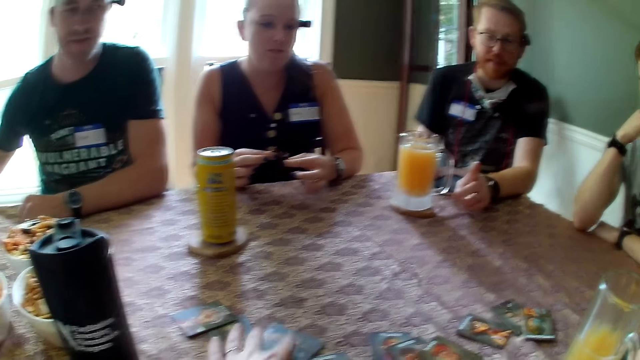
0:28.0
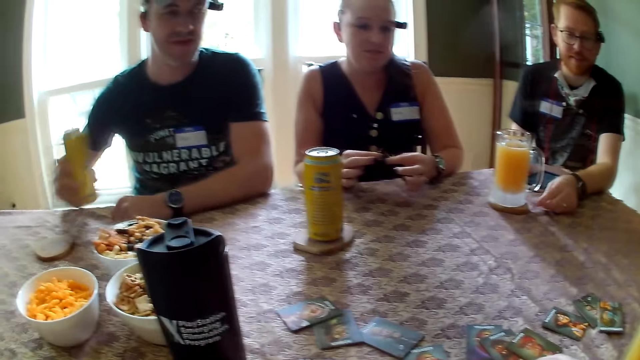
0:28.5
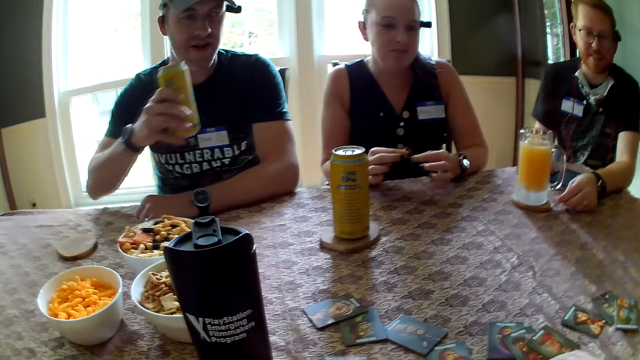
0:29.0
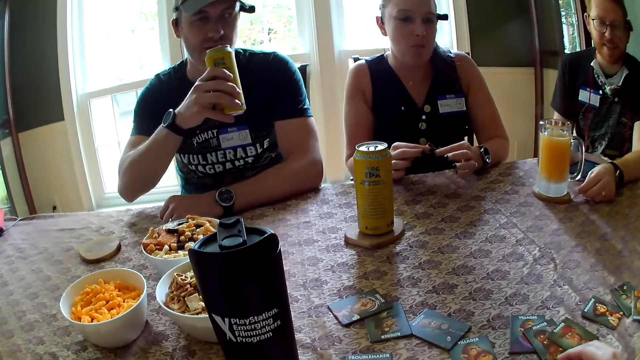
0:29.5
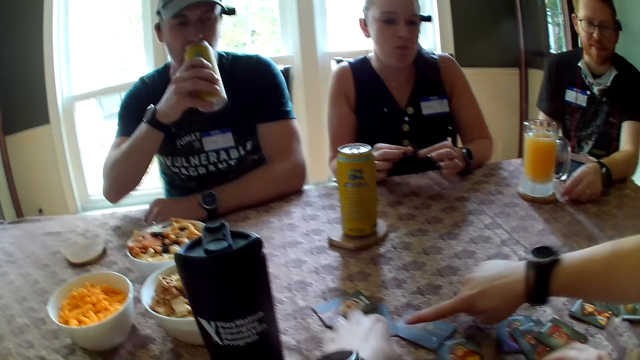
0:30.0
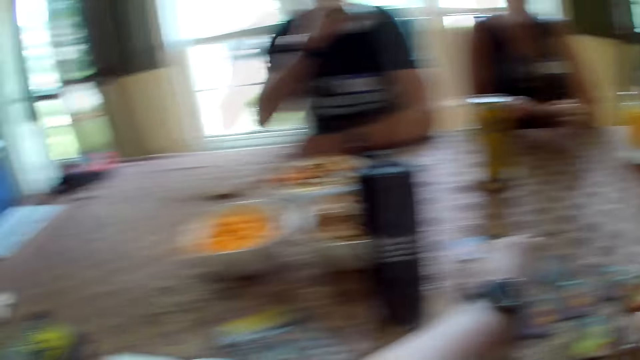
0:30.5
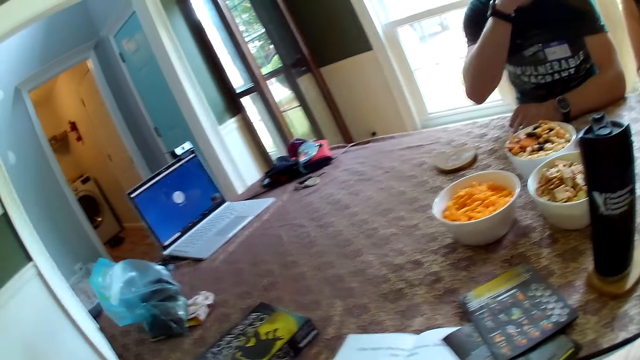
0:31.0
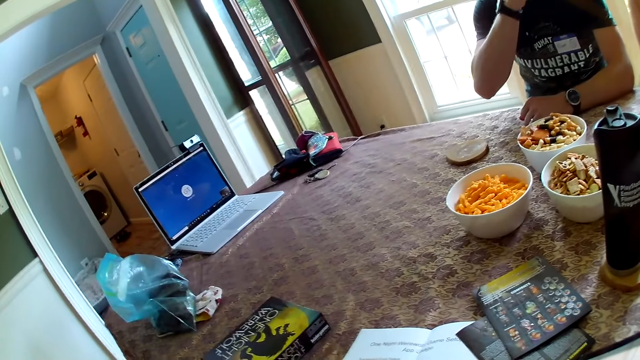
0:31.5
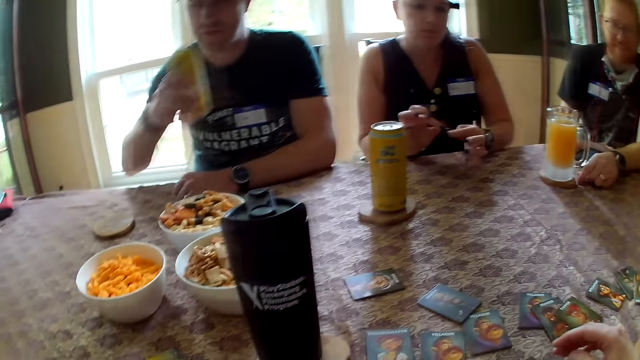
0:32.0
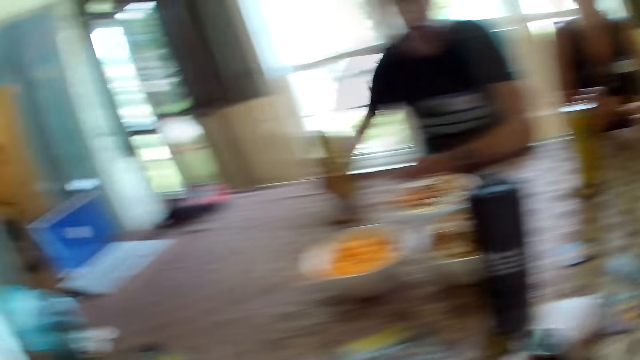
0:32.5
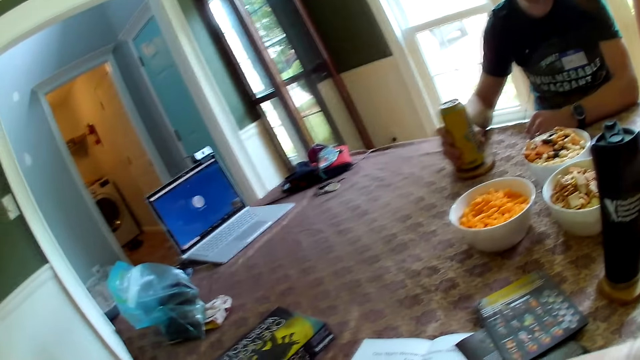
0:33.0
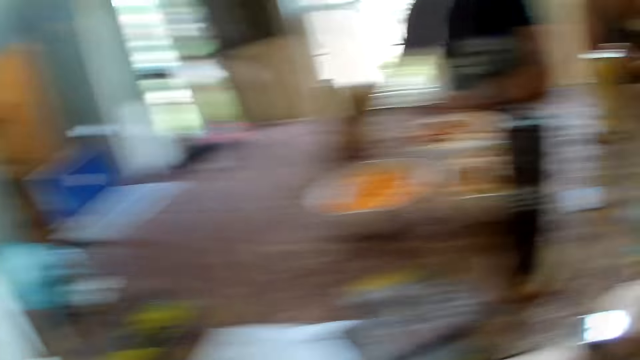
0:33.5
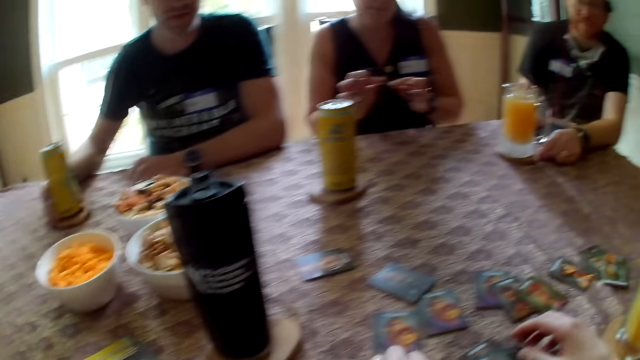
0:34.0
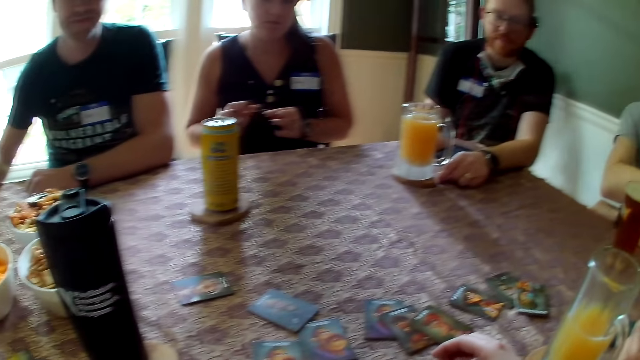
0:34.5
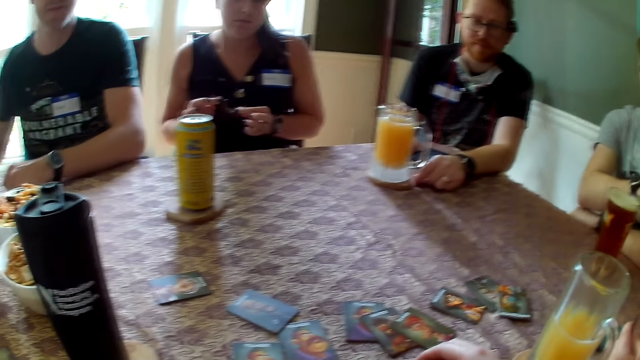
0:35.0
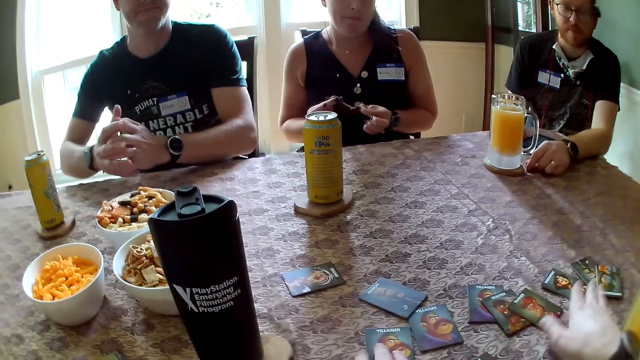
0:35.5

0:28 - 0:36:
The man picks up the can of drink from the coaster on the table with his right hand and drinks from the can in his right hand. The man points at the cards. The camera wearer arranges the cards on the table with her left hand. The man places the can of drink on the coaster on the table with his right hand.

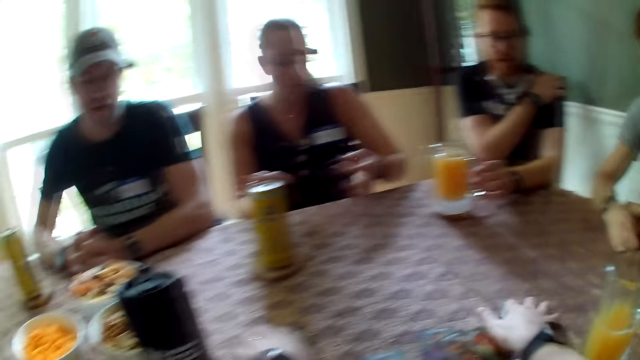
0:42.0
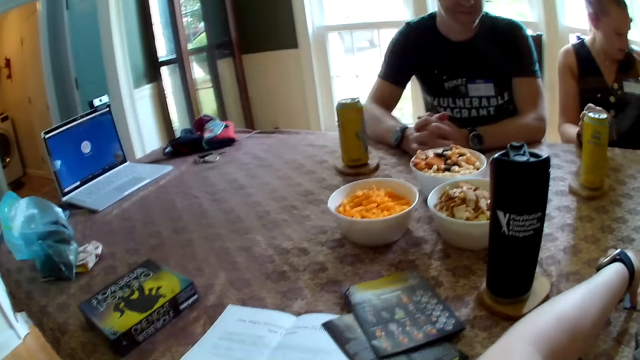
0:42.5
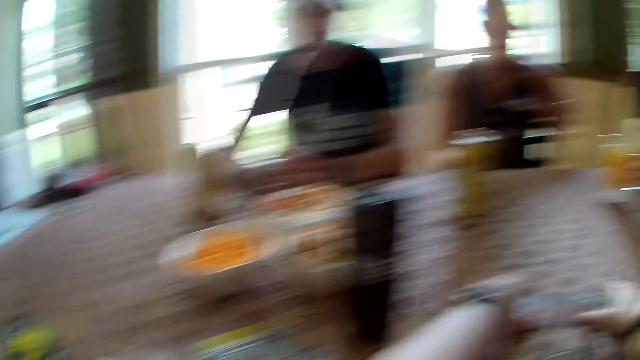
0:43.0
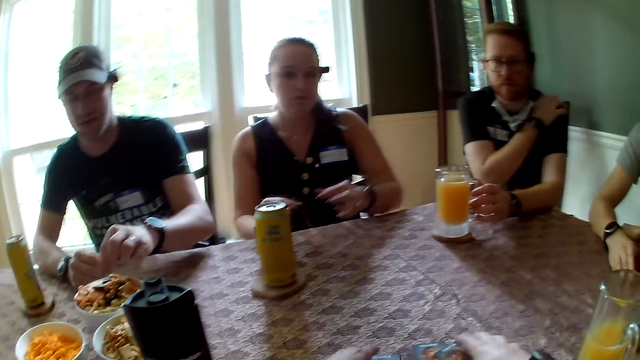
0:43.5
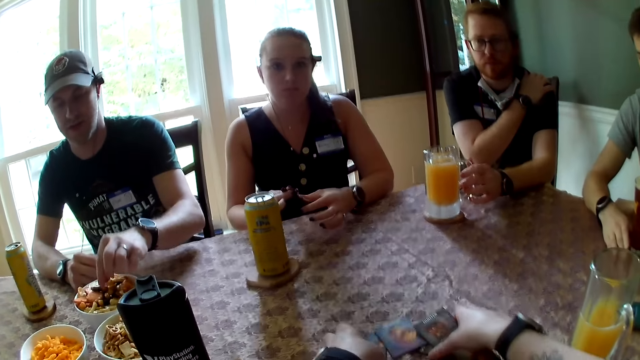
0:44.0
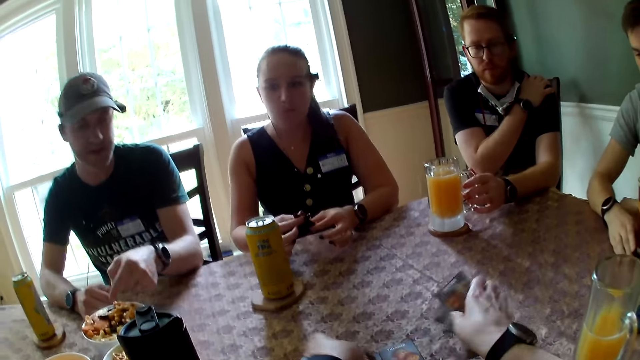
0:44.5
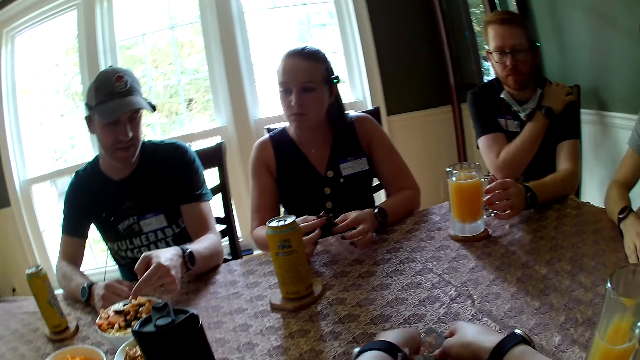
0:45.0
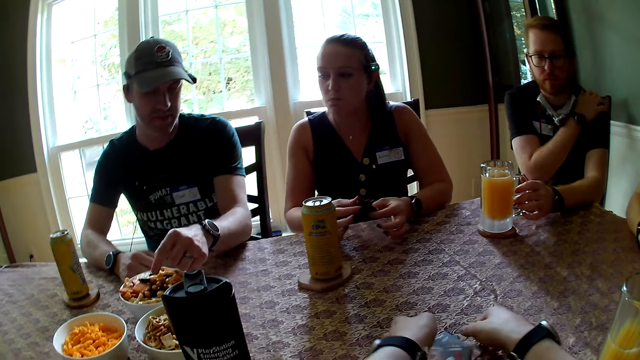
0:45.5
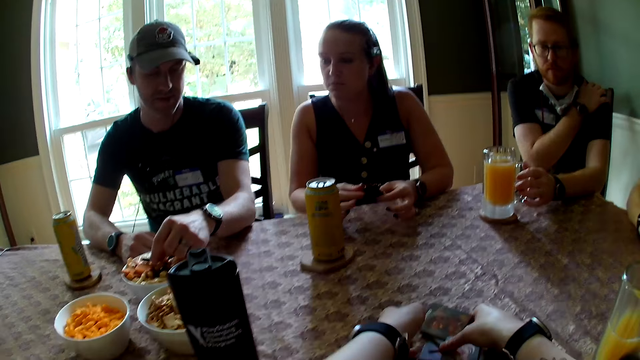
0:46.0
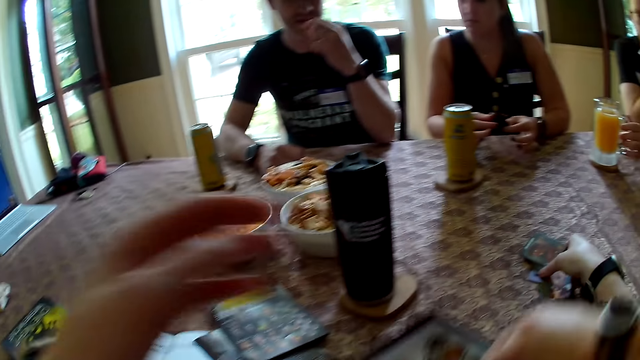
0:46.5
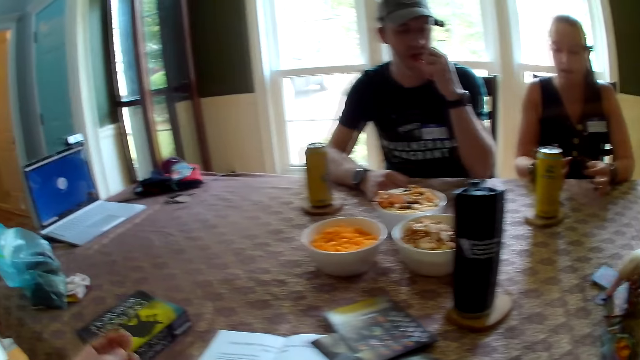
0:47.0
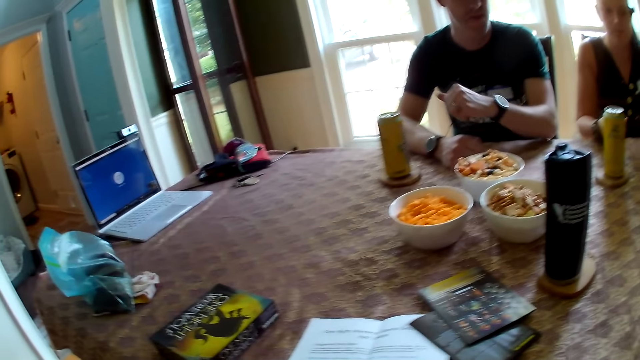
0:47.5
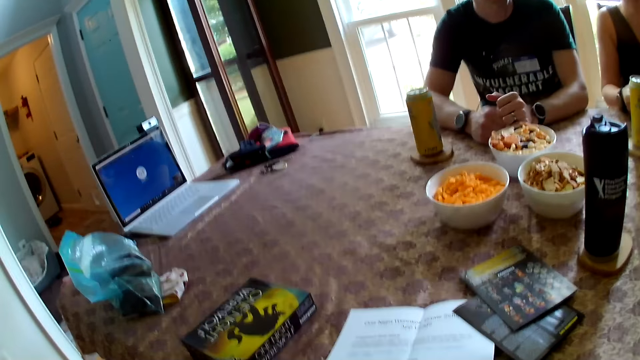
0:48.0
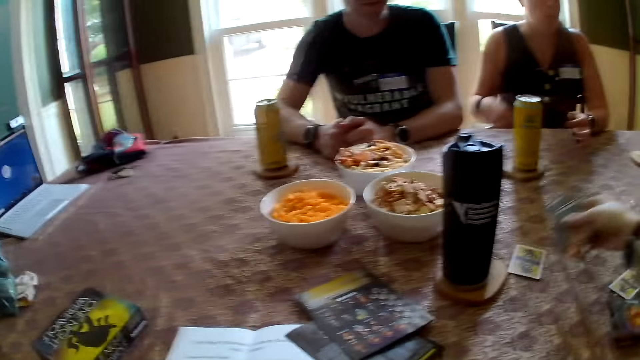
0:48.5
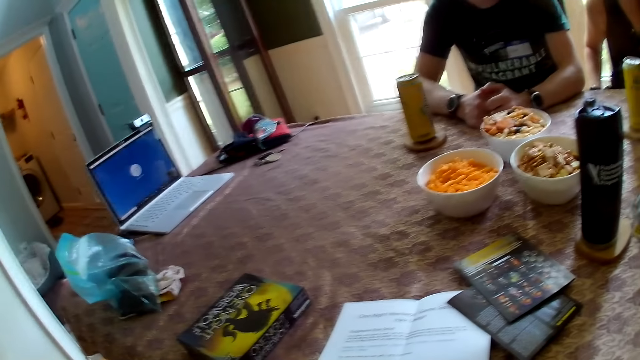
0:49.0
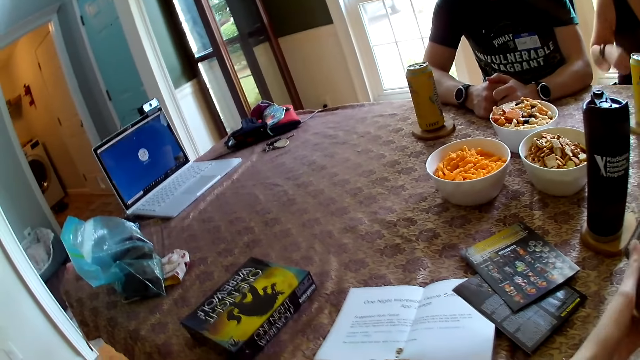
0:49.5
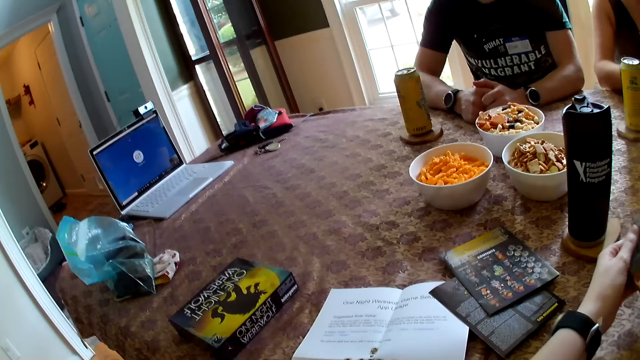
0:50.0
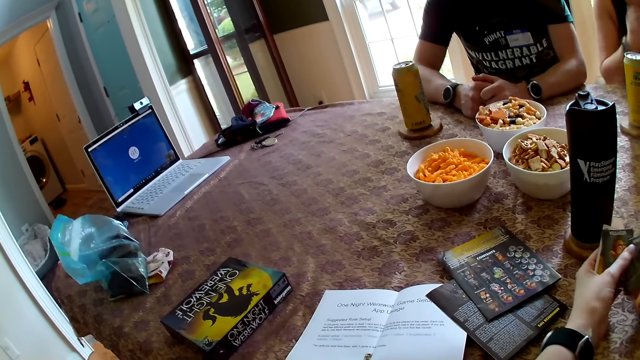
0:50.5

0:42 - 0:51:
The camera wearer gathers the cards on the table with her two hands. The man takes a cookie from a plate on the table with his left hand and eats the cookie in his left hand. The woman takes a box of tokens from the table with her right hand. The camera wearer picks a card from the table with her right hand. She removes a few cards from her right hand with her left hand.

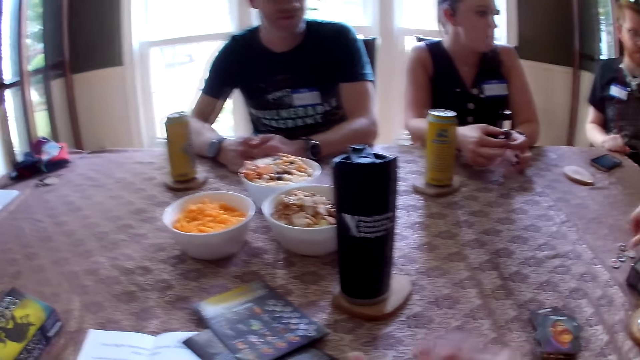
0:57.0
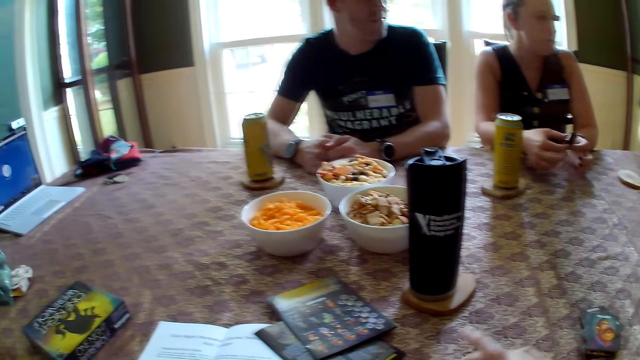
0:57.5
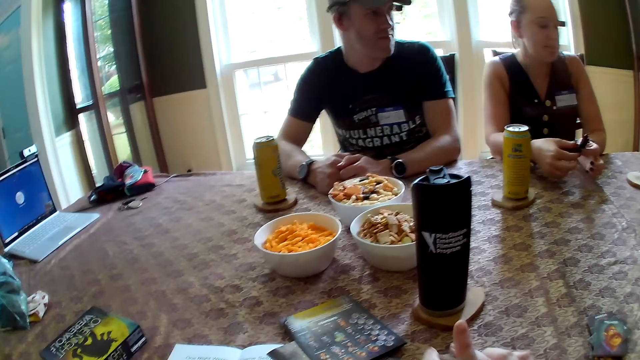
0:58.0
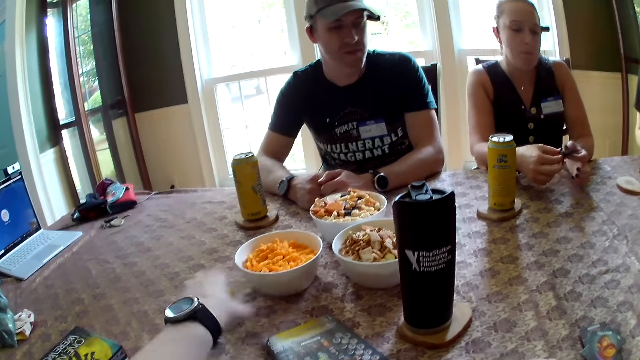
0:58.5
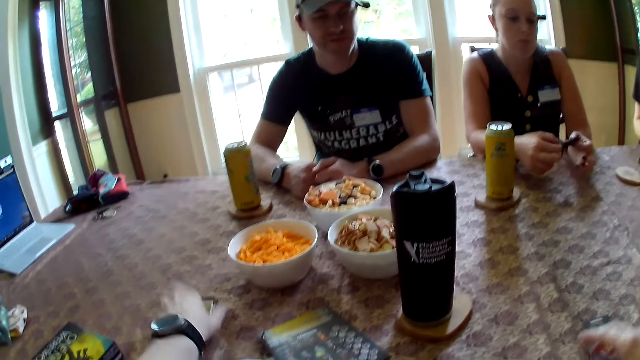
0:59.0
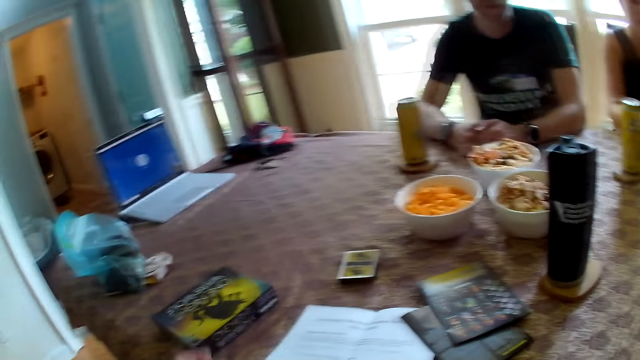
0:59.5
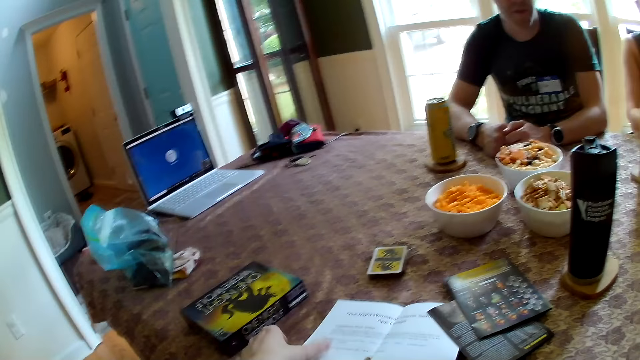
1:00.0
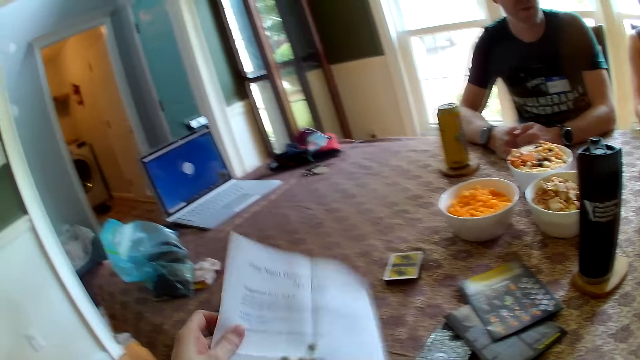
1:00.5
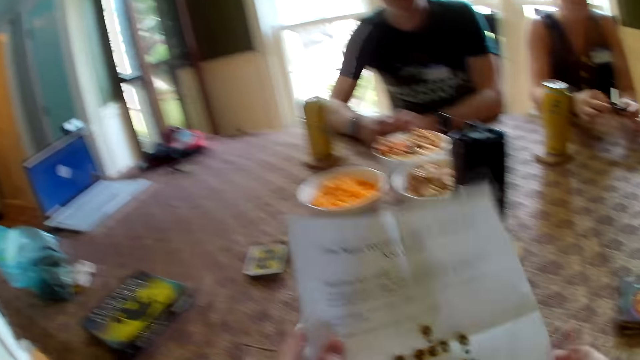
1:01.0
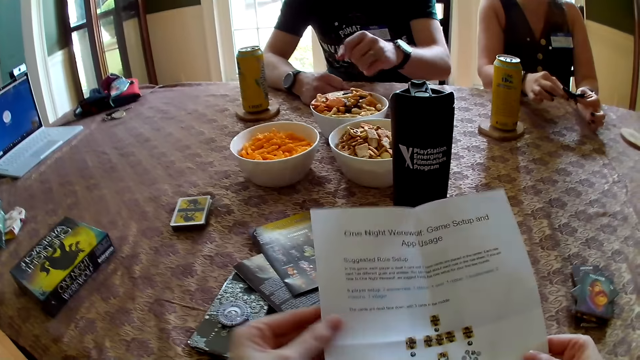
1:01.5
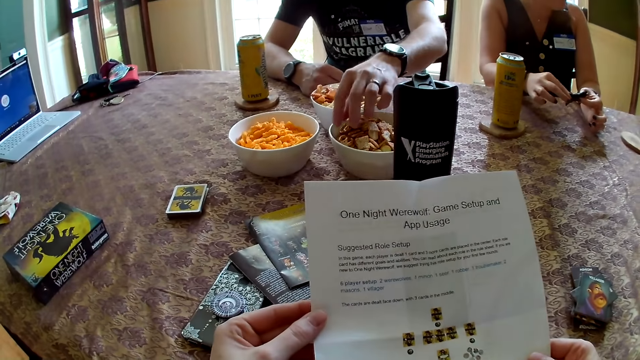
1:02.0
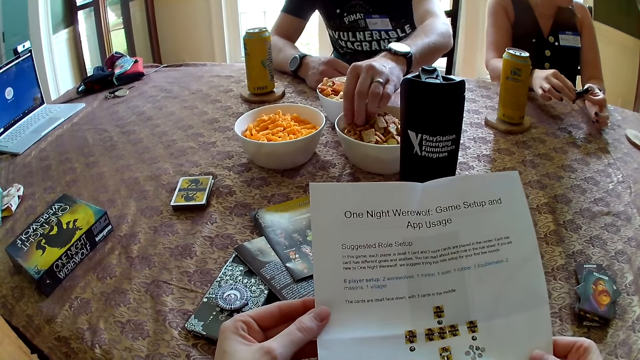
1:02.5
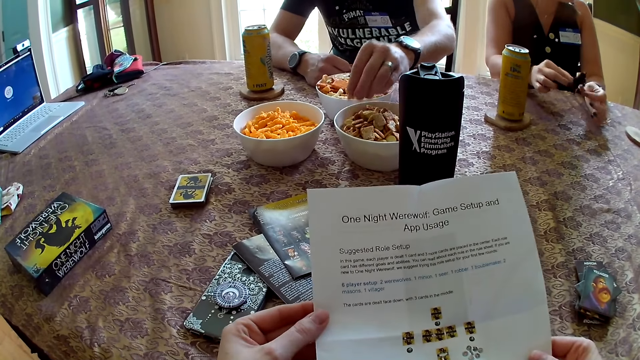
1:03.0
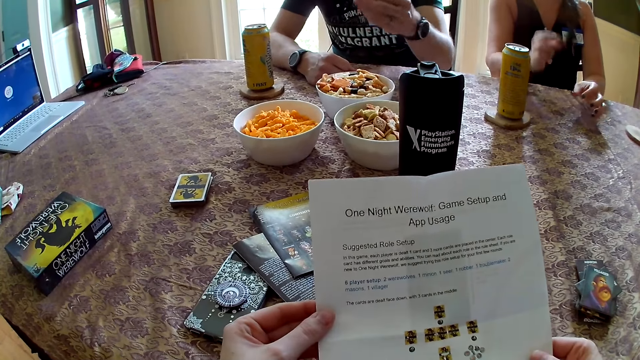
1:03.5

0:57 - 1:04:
The camera wearer passes the cards from her right hand to her left hand. She places the cards on the table with her left hand. She picks a paper from the table with her left hand. She holds the paper with her two hands. The man takes a biscuit from a plate with his left hand.
